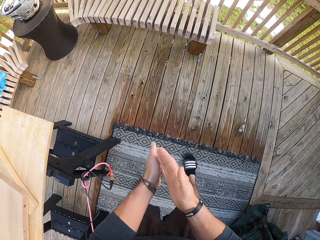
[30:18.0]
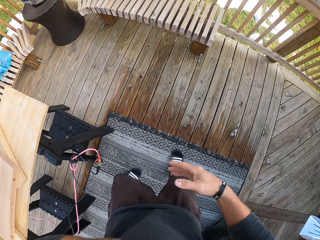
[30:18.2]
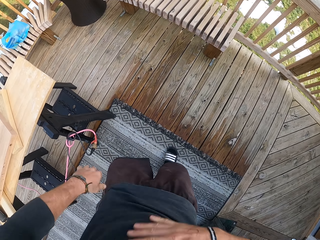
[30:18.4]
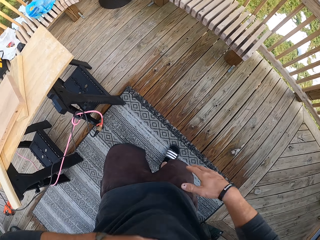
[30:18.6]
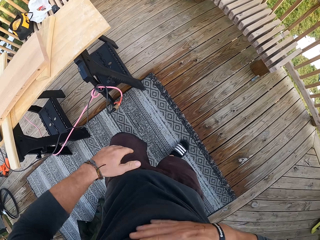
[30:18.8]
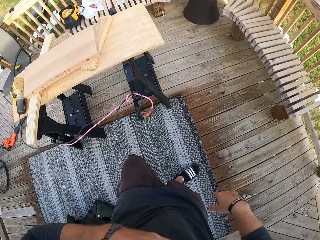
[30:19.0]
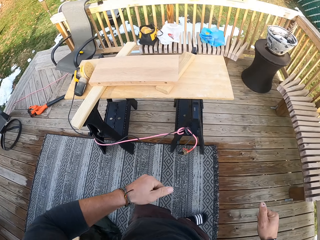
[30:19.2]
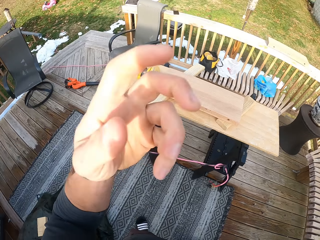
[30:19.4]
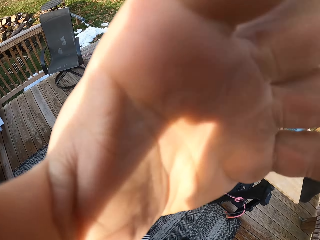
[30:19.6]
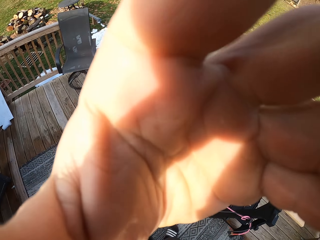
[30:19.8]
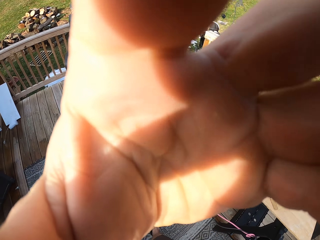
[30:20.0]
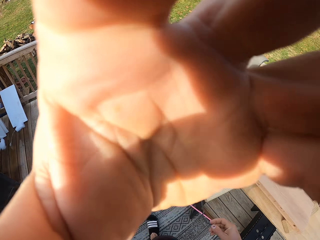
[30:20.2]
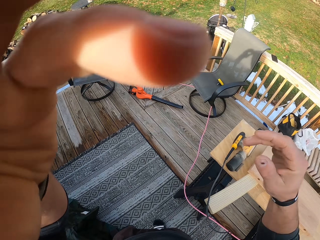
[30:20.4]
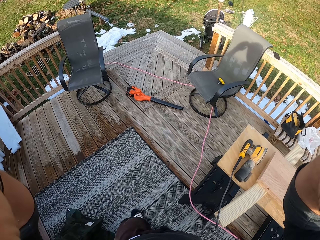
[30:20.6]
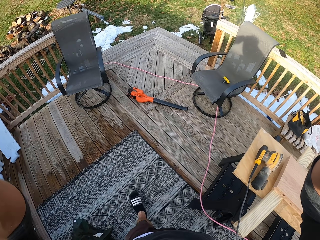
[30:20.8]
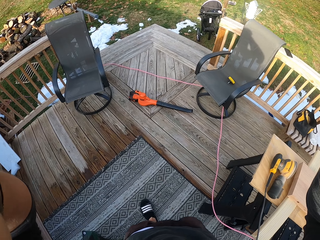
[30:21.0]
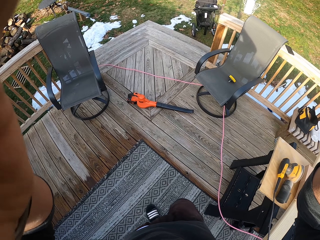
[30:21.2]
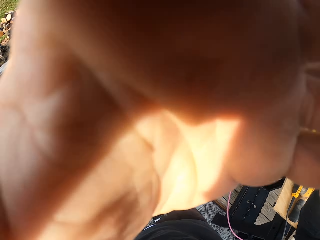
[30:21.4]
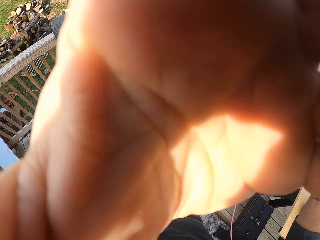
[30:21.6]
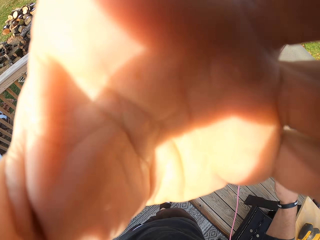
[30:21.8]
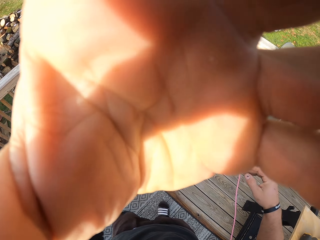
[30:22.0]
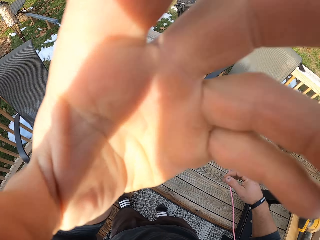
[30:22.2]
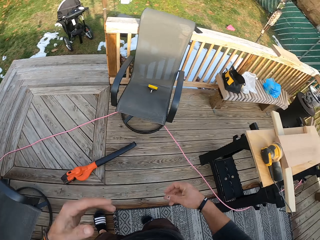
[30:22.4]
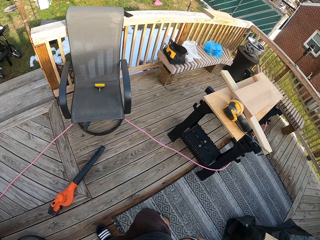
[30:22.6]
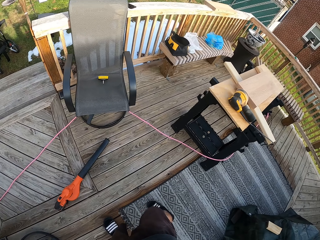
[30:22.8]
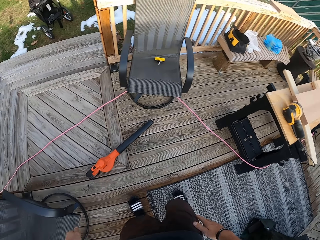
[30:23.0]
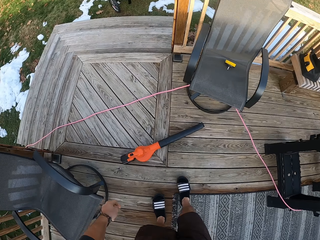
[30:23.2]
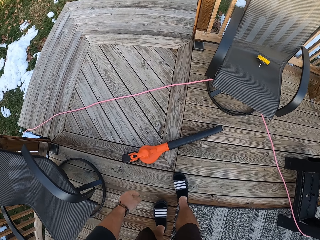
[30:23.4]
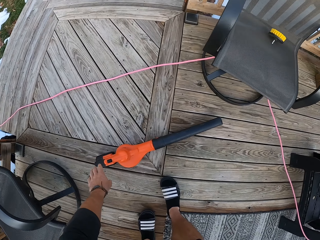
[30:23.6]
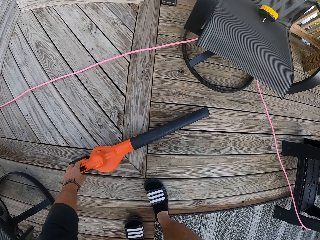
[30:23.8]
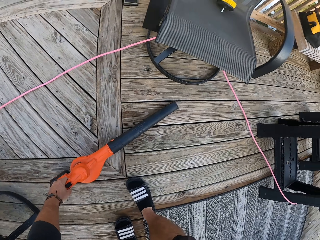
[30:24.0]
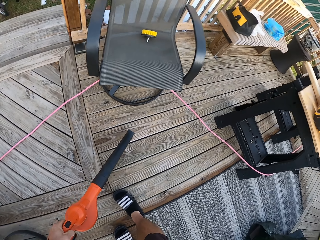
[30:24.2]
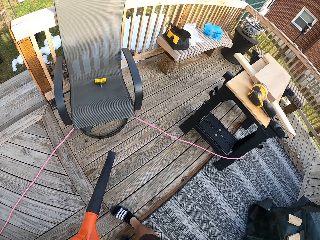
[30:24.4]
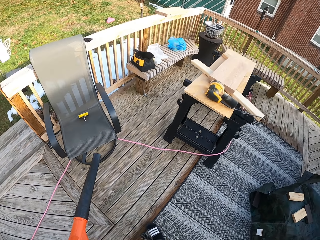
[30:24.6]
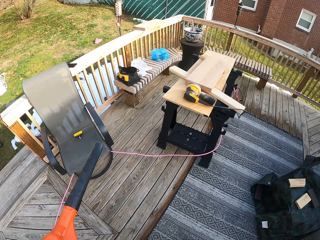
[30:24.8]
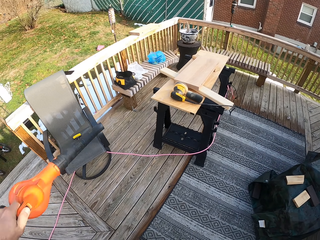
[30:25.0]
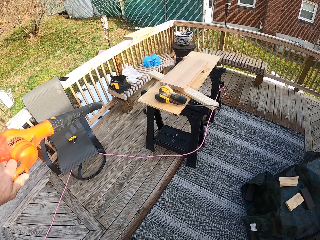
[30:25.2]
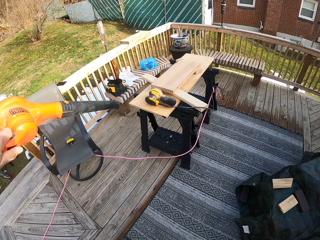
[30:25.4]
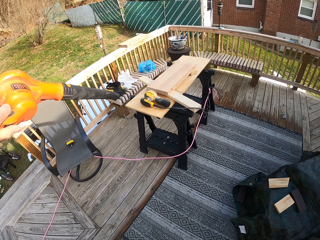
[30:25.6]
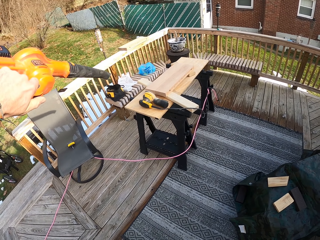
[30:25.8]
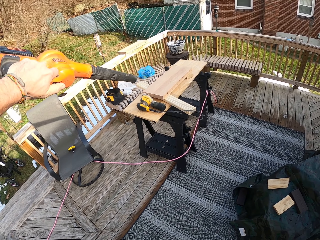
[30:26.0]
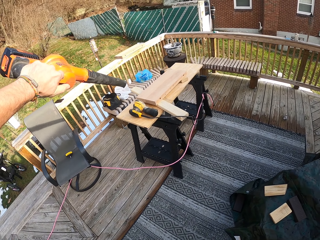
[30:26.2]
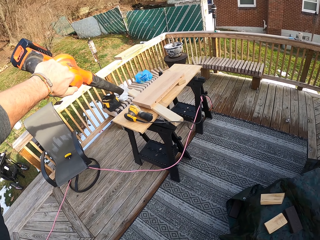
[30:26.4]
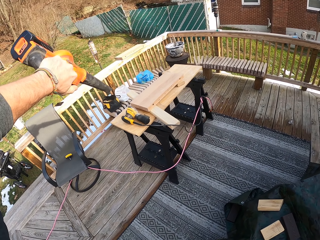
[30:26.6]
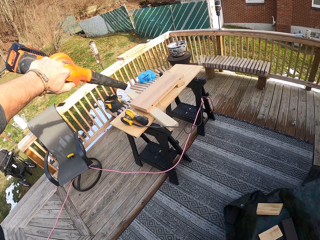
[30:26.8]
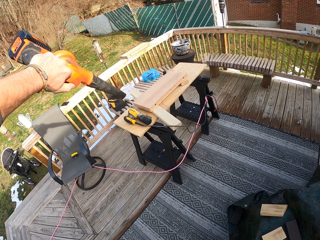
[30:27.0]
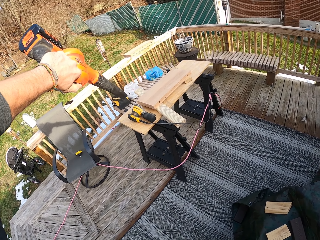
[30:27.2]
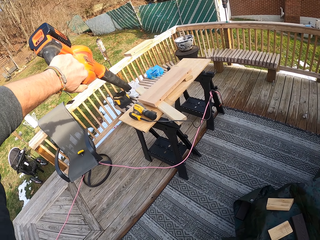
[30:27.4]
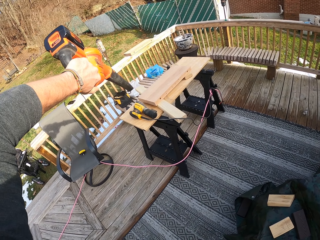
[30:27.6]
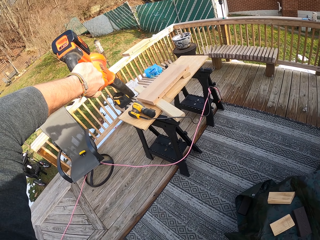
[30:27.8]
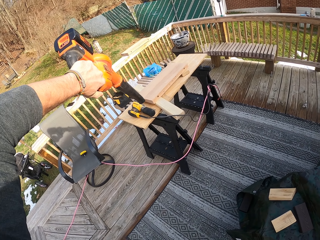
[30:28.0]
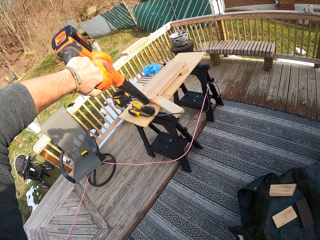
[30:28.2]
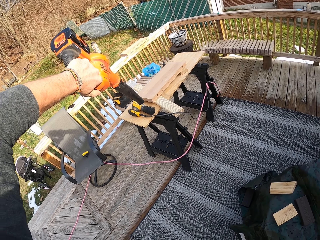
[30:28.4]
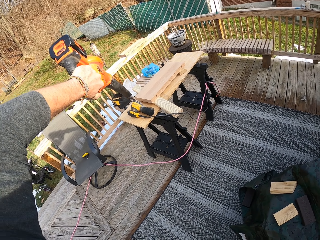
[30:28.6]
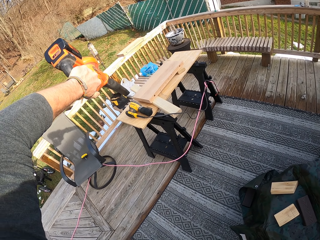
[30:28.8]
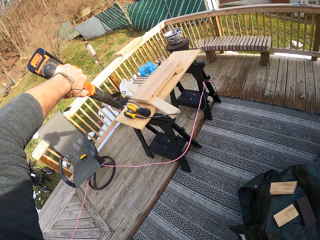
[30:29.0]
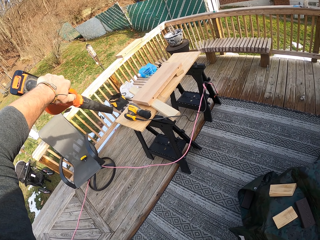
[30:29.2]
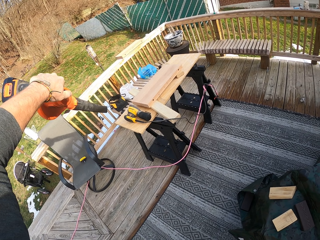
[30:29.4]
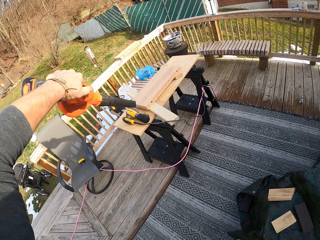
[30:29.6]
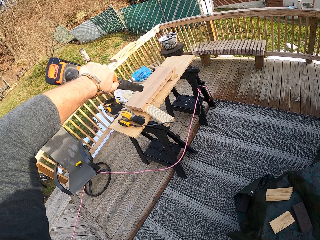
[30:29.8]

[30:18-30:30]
The camera wearer dusts his hands. He dusts his clothes with his hands. He touches his head or the camera with his left hand. He touches his head with his hands. He picks up a blower from the floor with his left hand. He blows dust off the wooden piece with the blower in his left hand.

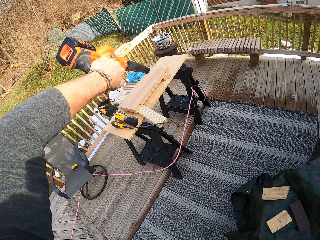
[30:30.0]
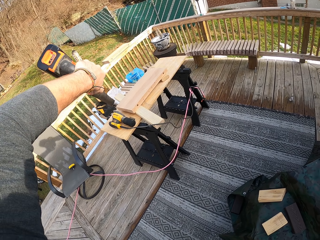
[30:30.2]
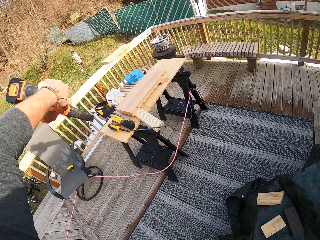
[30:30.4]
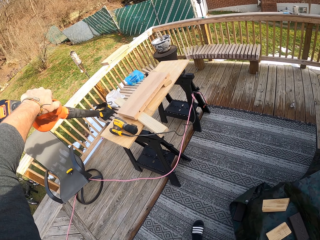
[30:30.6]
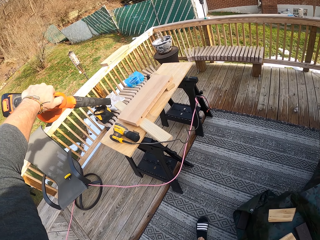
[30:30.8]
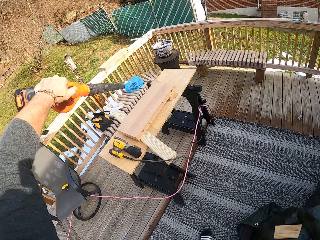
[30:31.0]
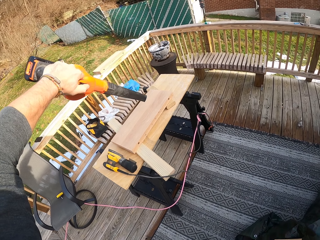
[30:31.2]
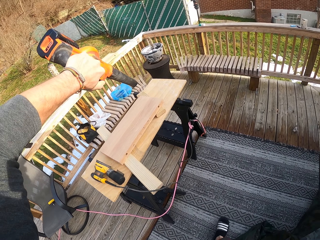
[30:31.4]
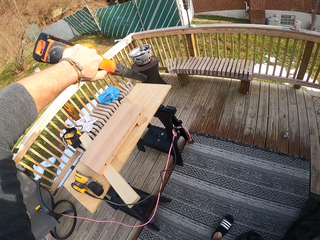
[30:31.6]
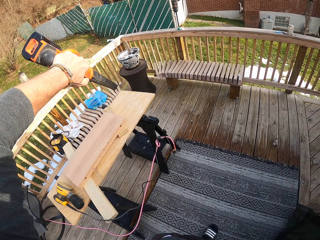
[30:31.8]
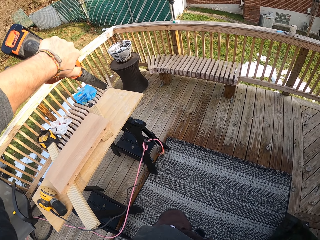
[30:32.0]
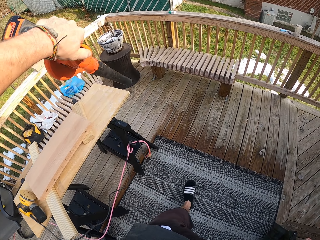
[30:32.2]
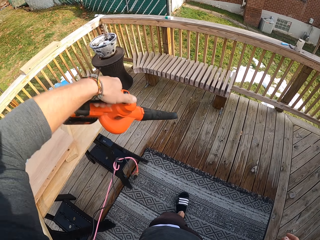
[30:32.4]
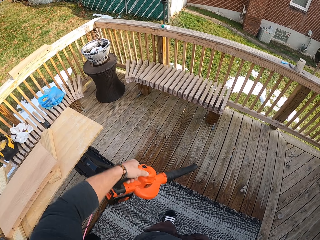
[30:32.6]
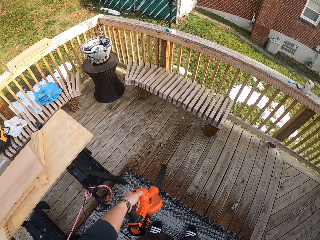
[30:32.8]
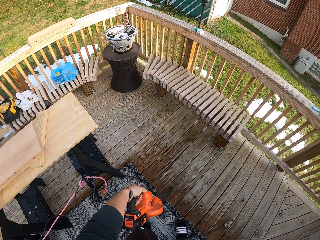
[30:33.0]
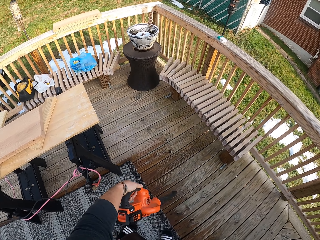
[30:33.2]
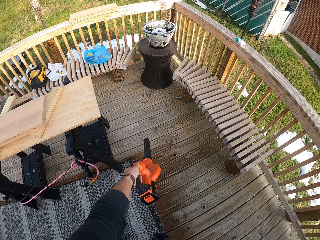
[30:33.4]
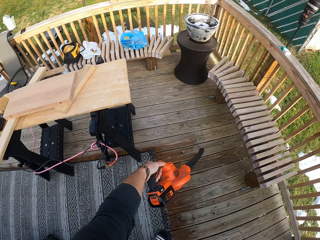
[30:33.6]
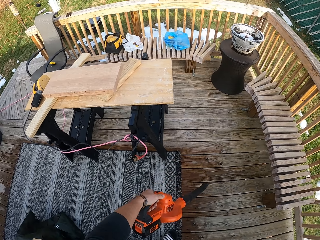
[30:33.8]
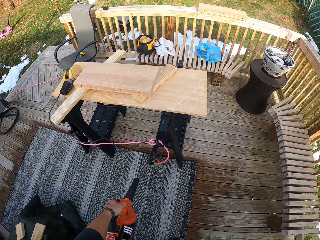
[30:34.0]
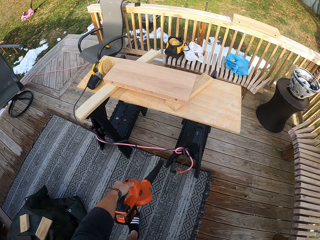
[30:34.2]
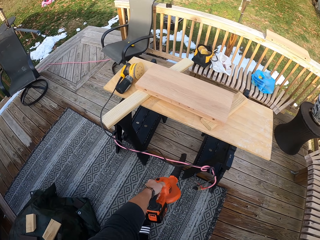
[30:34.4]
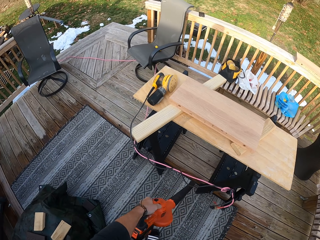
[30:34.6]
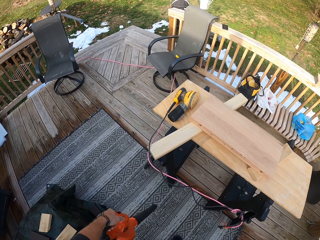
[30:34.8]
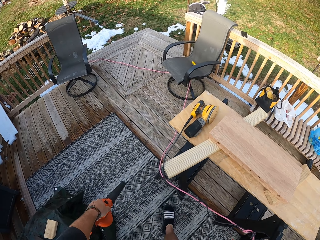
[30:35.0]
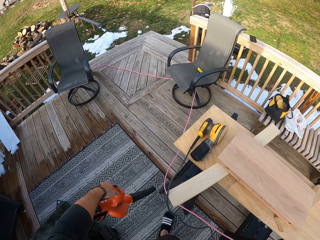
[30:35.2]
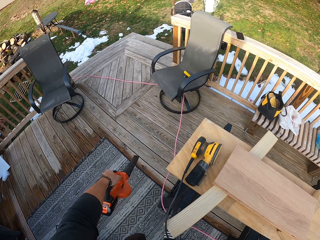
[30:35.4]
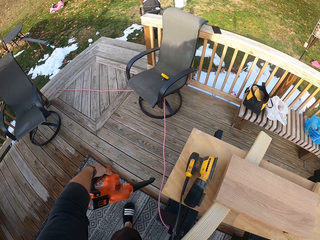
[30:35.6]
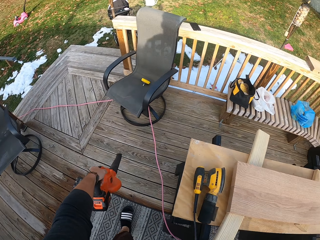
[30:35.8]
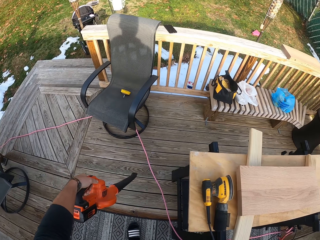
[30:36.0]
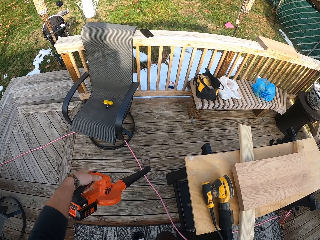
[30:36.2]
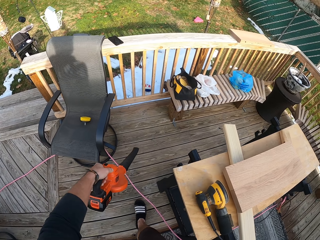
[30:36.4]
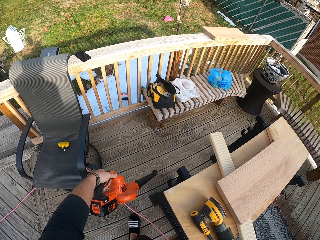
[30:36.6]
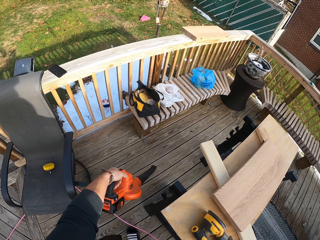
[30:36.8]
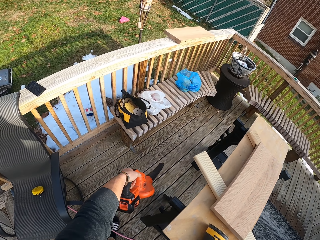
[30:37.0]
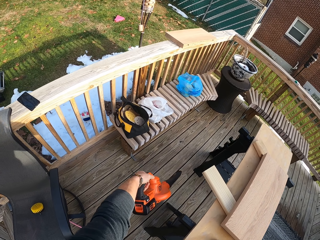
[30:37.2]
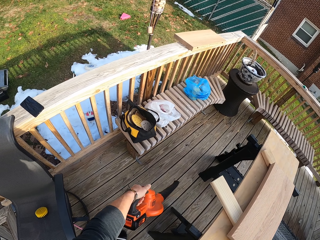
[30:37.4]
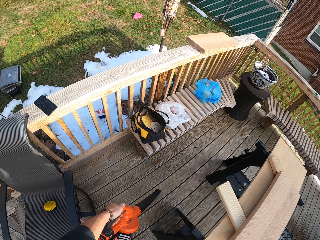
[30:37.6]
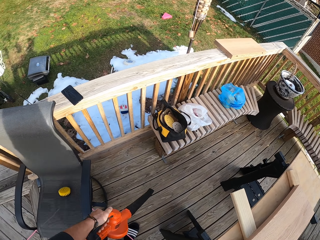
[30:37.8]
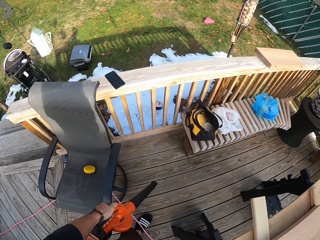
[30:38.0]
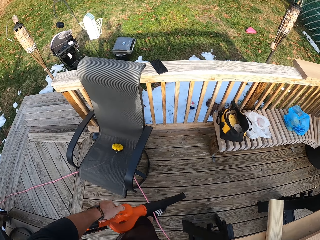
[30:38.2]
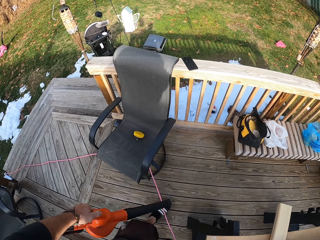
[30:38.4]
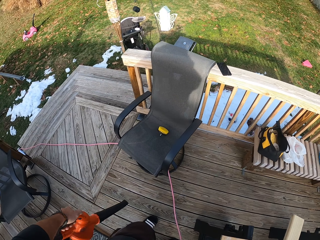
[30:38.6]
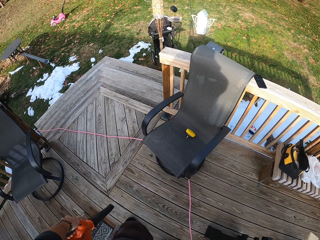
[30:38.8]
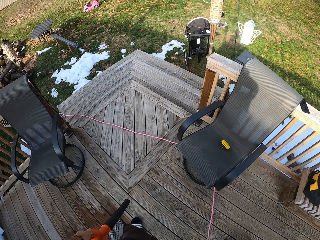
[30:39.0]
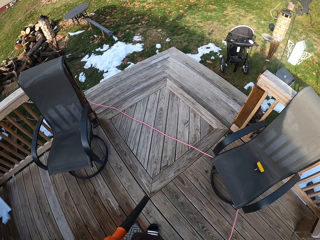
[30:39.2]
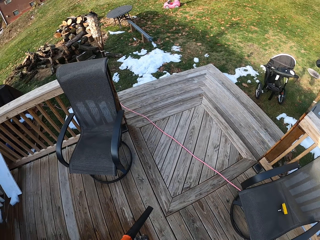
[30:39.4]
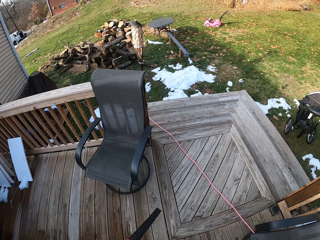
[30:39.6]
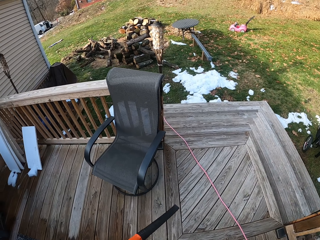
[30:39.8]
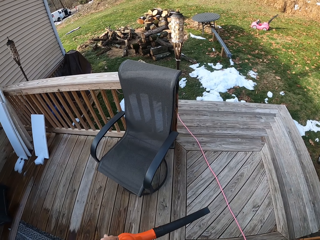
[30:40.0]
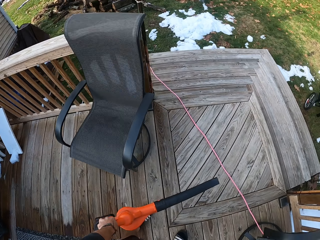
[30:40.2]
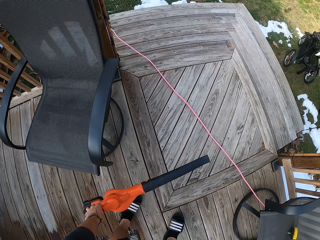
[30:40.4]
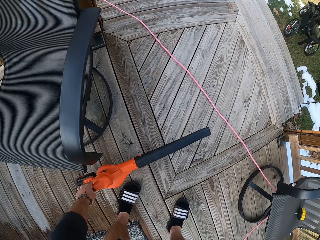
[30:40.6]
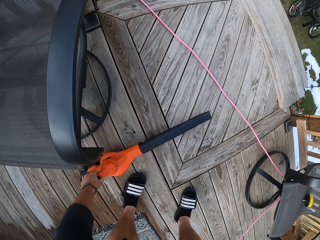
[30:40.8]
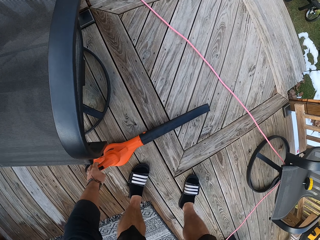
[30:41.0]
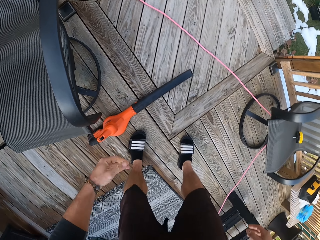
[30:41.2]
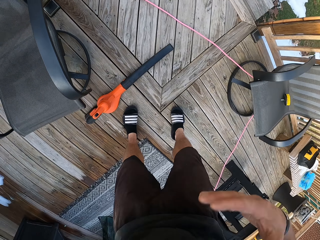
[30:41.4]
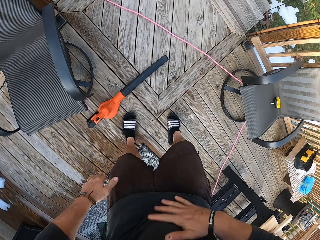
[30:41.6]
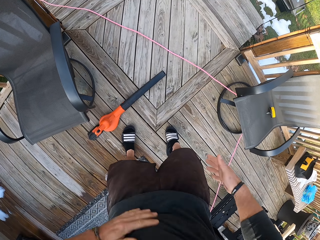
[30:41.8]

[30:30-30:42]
The camera wearer blows dust off the floor with the blower in his left hand. He drops the blower on the floor with his left hand. He dusts his clothes with his hands.
